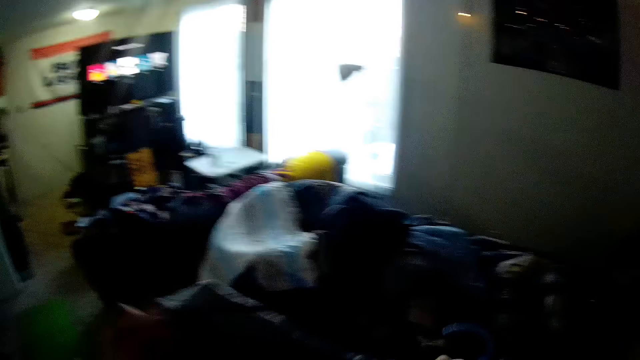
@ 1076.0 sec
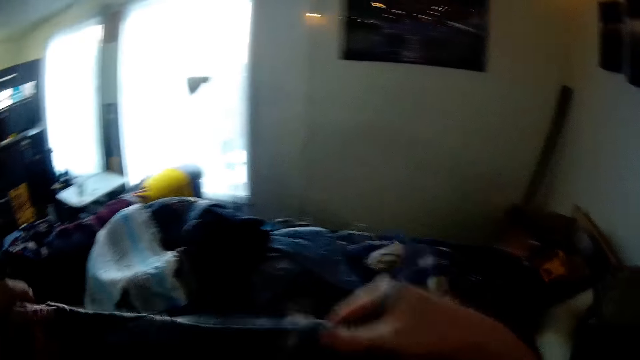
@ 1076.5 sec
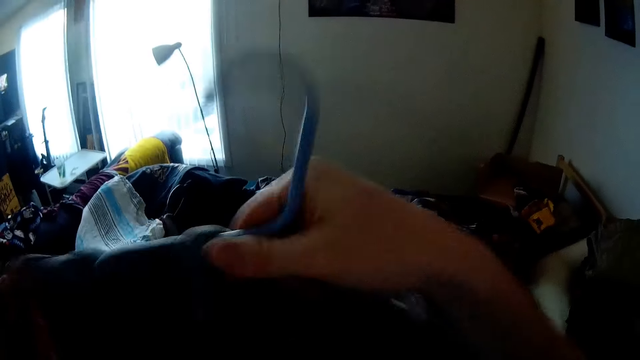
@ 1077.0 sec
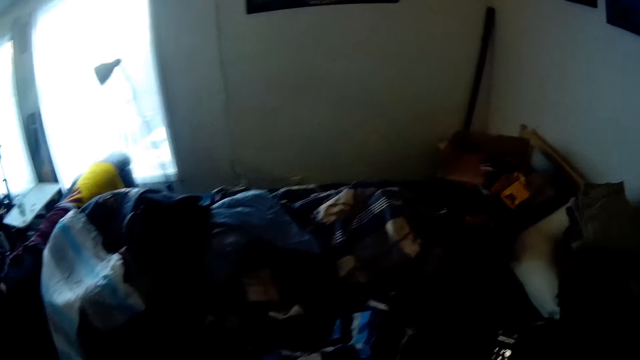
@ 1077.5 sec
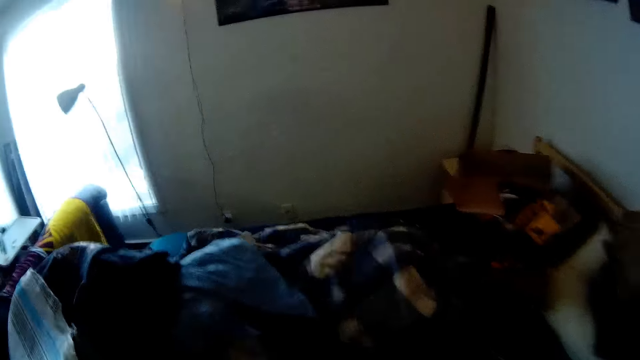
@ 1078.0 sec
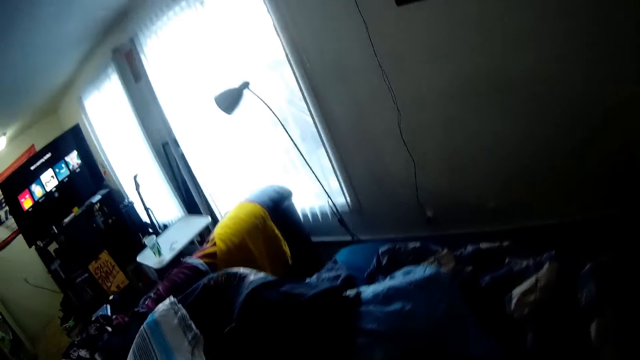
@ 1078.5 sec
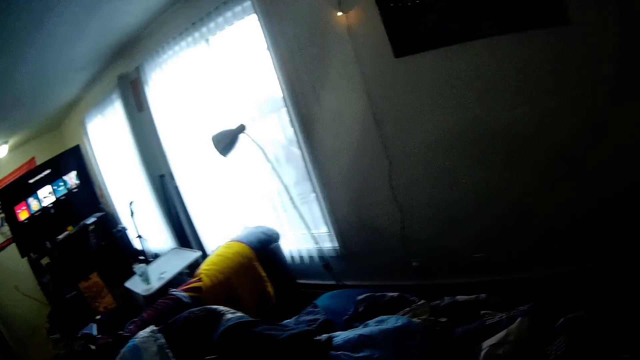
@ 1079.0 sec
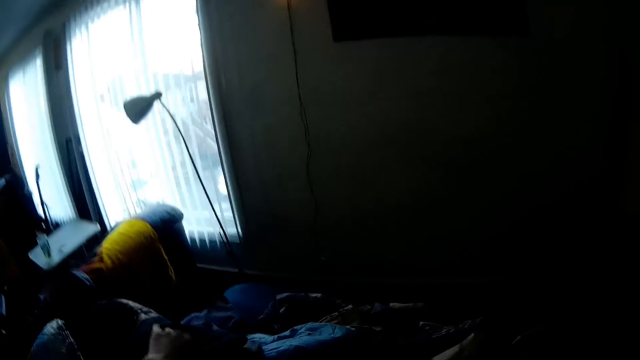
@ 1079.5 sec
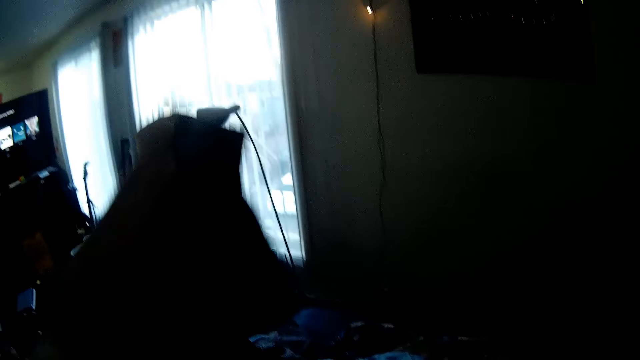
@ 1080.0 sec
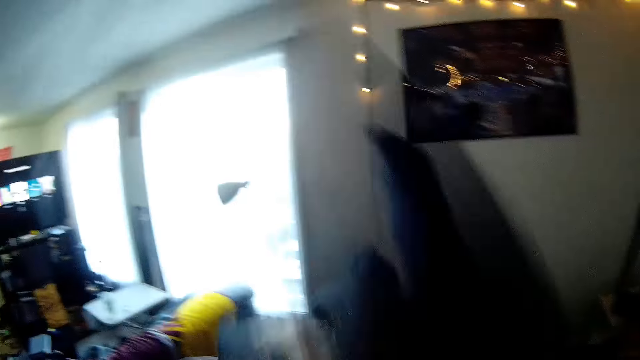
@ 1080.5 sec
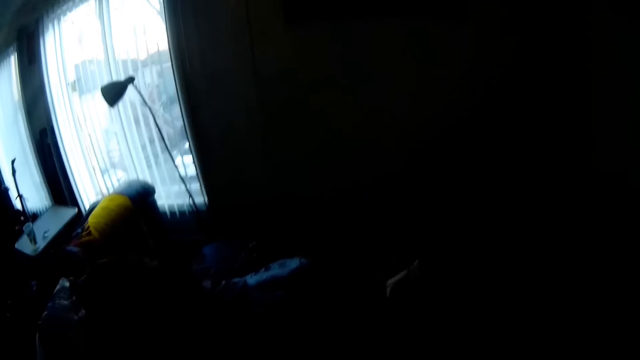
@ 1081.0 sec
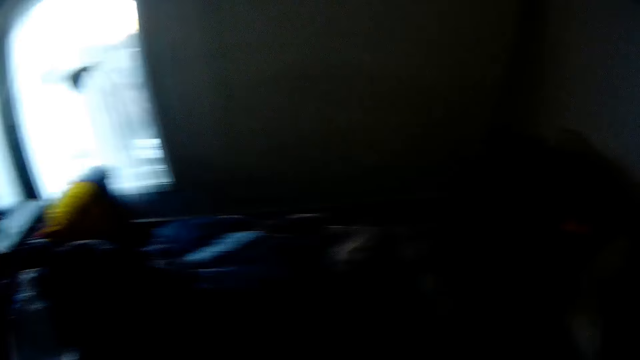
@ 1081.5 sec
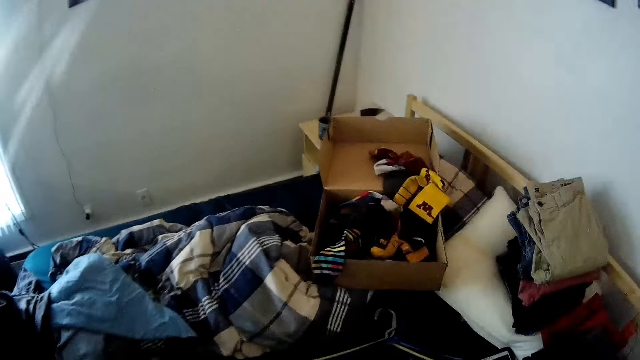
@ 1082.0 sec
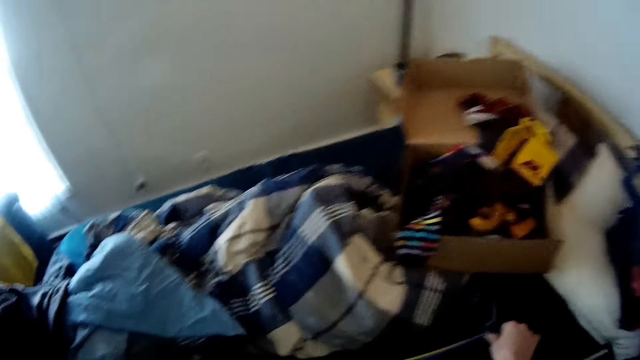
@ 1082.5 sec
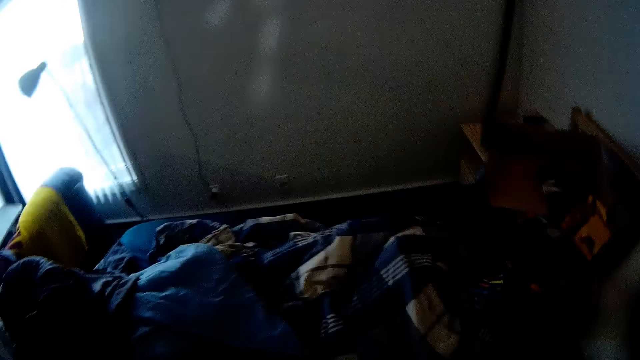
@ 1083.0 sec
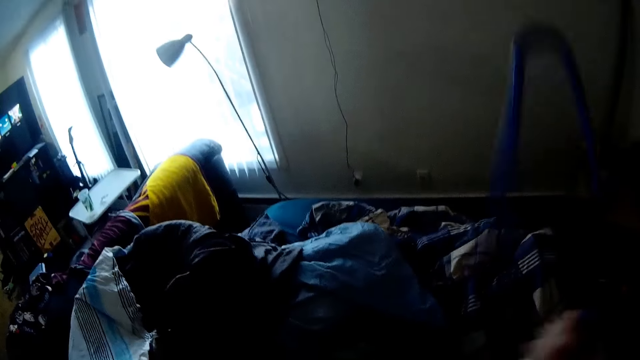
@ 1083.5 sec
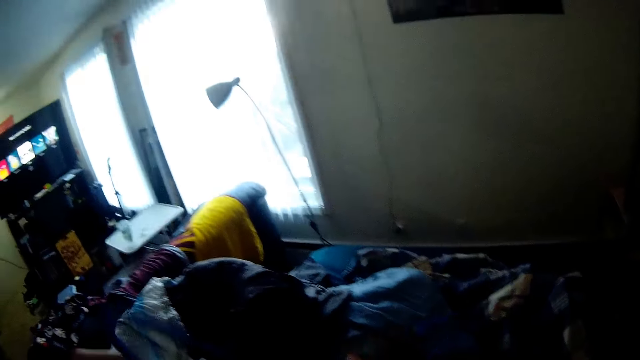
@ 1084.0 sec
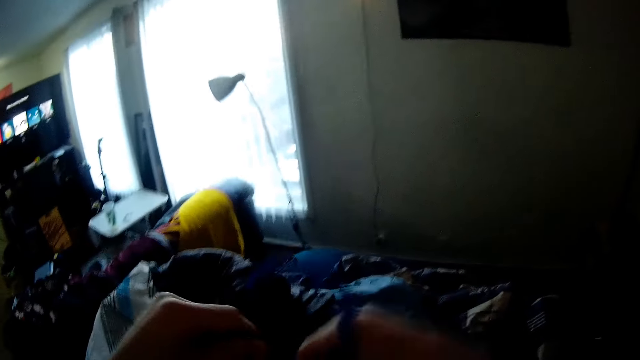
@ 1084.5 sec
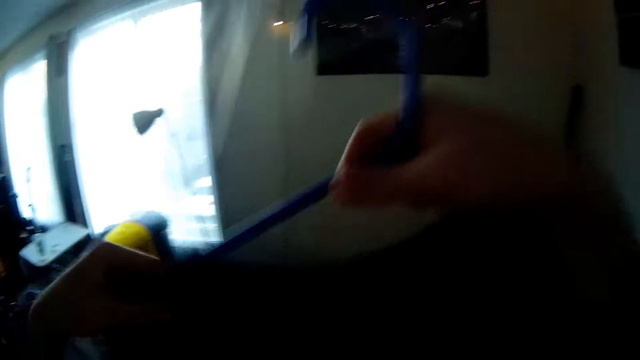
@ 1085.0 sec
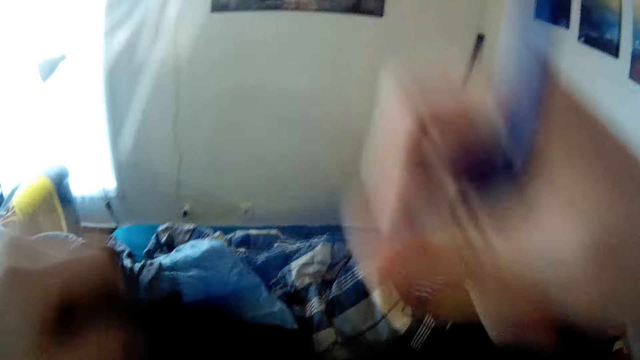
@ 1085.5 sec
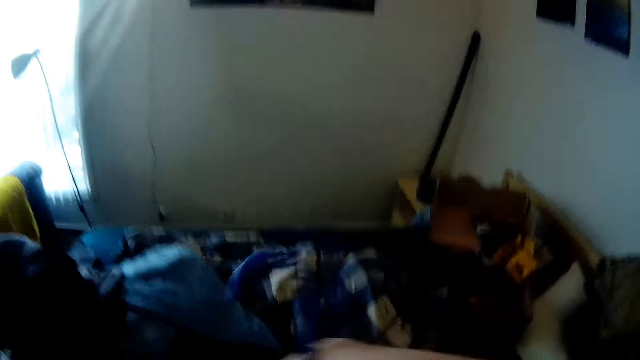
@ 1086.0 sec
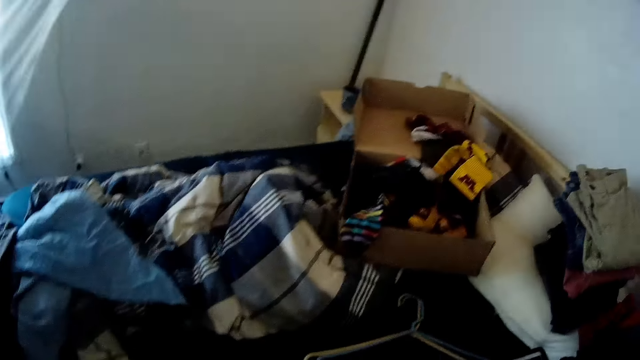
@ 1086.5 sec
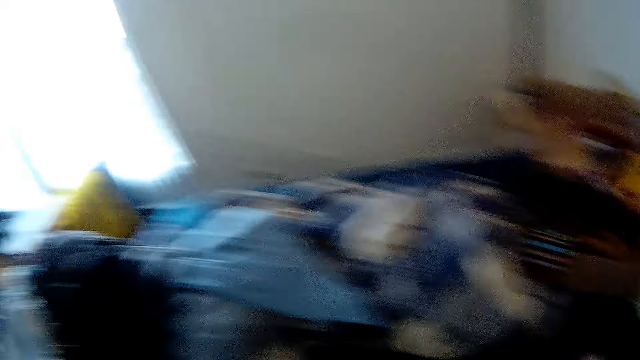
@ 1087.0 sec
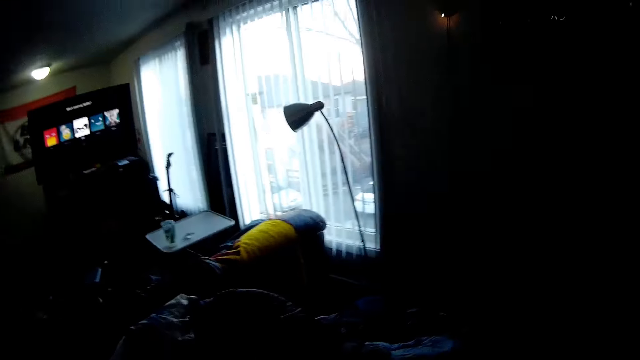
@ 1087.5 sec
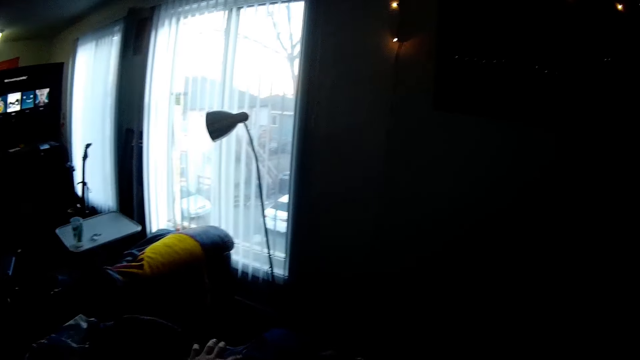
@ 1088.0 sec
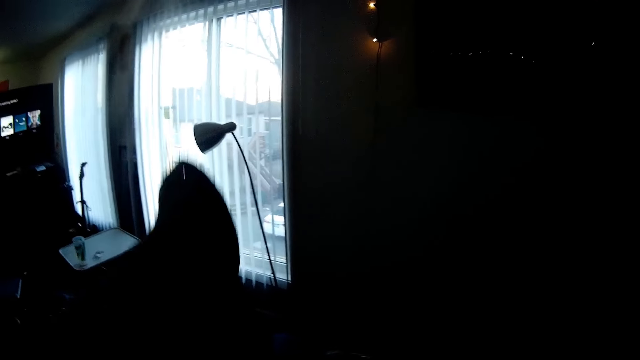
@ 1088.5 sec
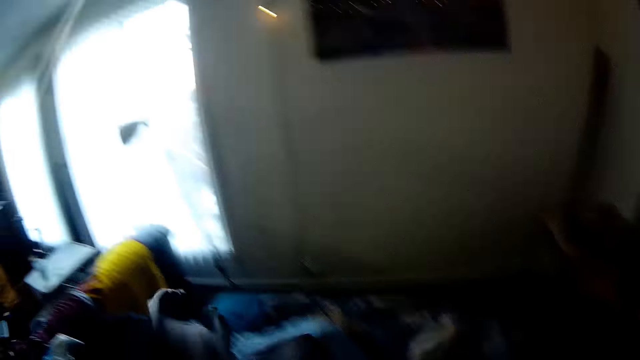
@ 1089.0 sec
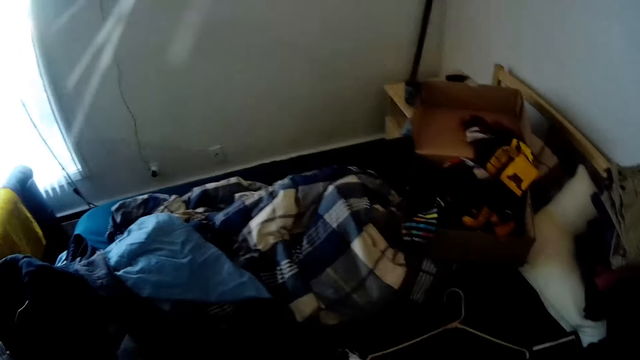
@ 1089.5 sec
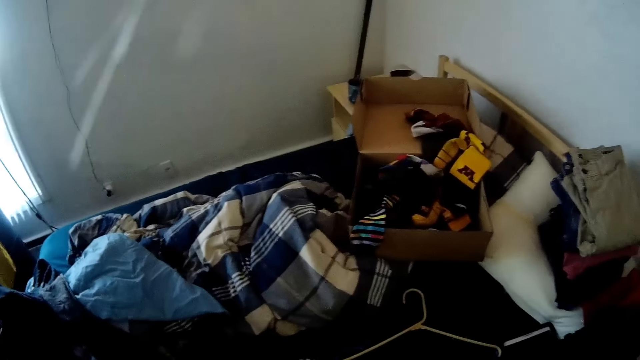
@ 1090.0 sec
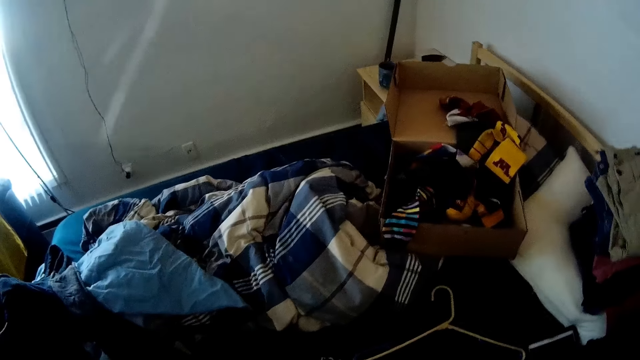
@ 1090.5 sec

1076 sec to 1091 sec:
The camera wearer picks up a t-shirt with his left hand. He picks up a cloth hanger on the bed with his right hand. He hangs the t-shirt in his left hand on the cloth hanger in his right hand. He puts the cloth with the hanger on the bed. He picks up a hoodie with his left hand. He picks up a hanger.

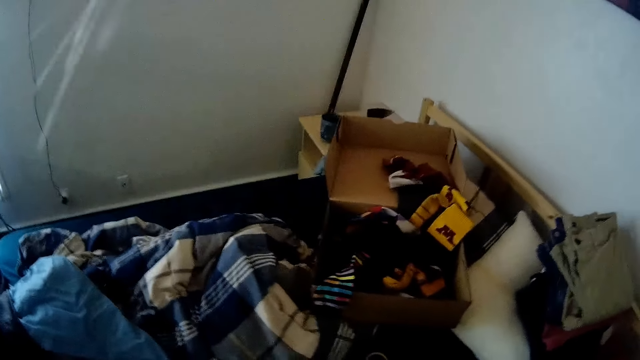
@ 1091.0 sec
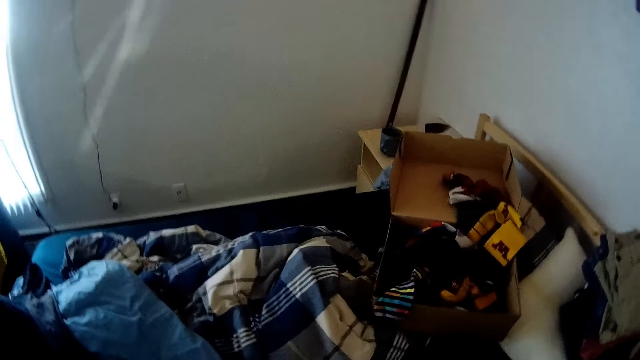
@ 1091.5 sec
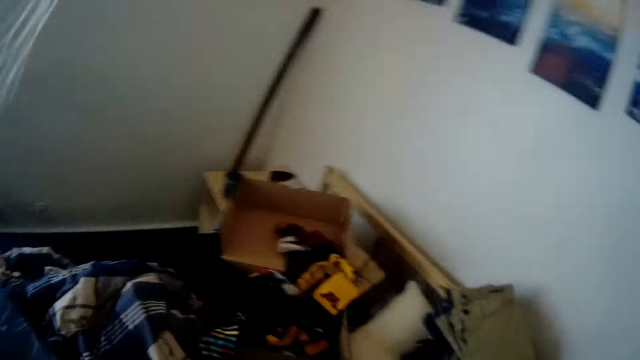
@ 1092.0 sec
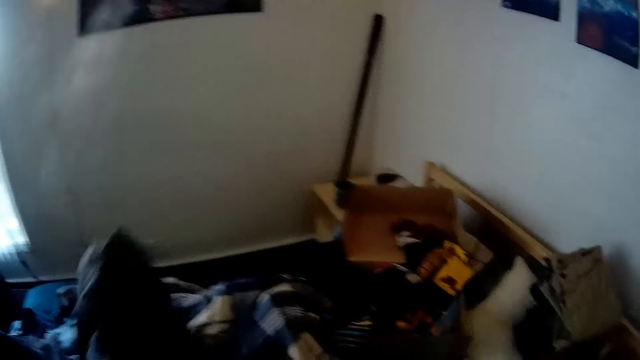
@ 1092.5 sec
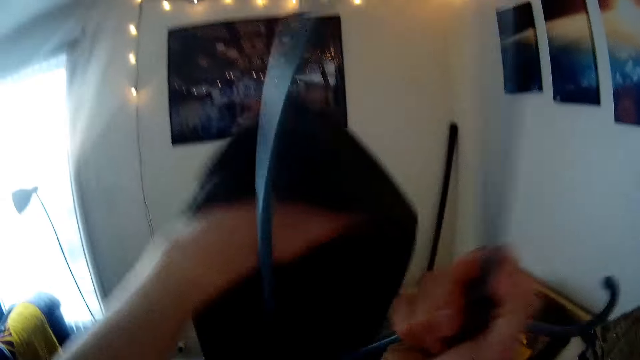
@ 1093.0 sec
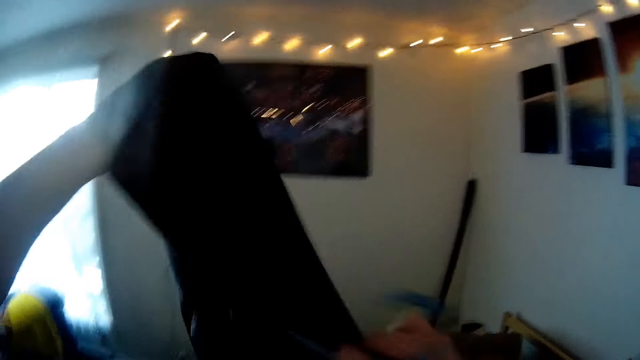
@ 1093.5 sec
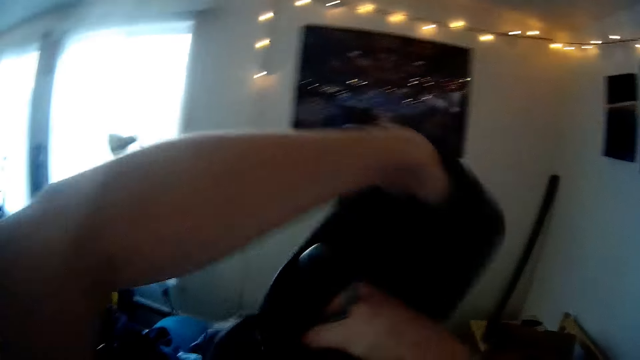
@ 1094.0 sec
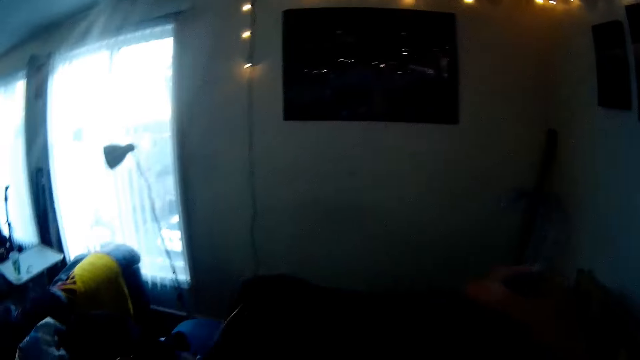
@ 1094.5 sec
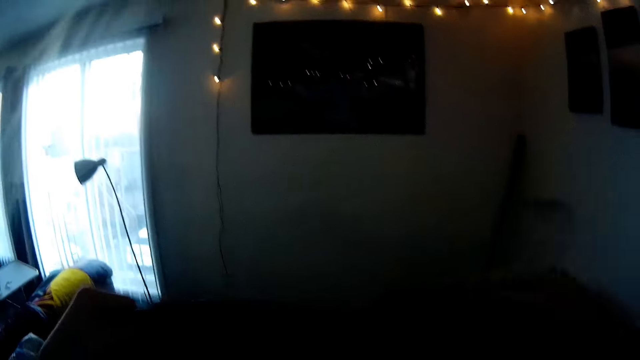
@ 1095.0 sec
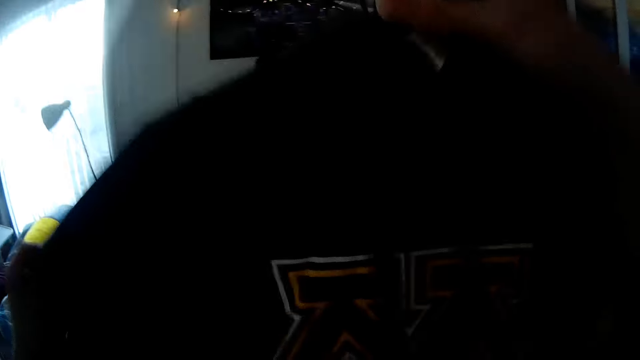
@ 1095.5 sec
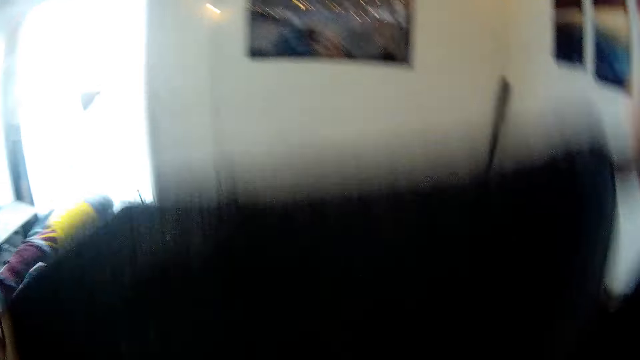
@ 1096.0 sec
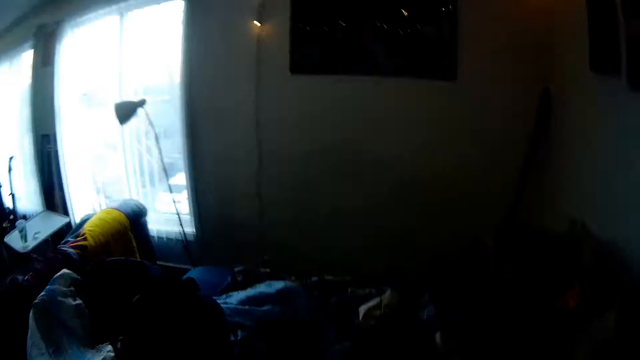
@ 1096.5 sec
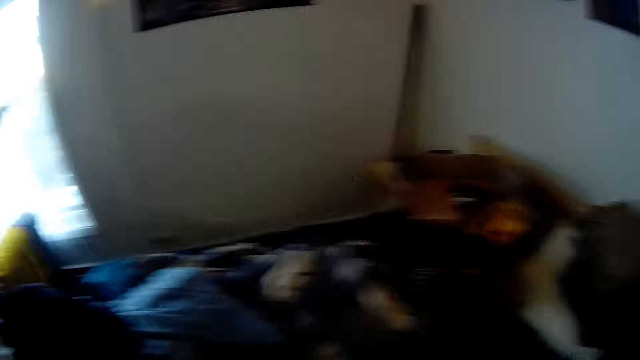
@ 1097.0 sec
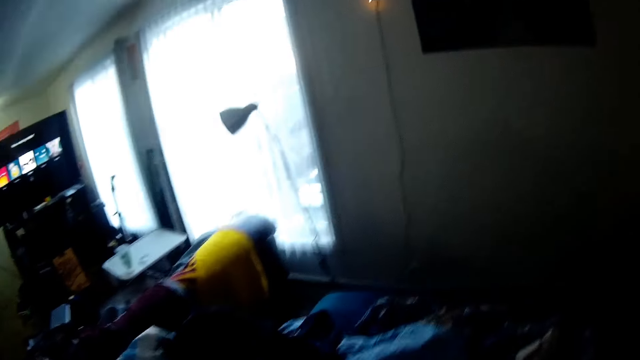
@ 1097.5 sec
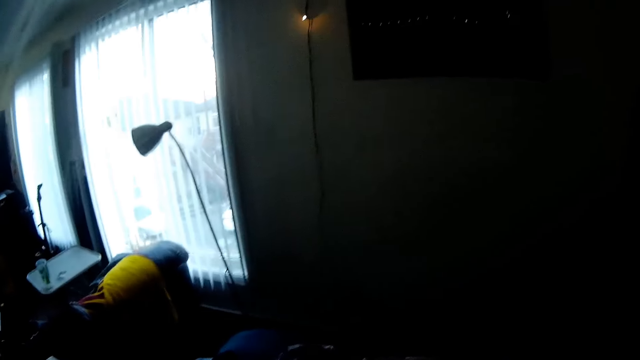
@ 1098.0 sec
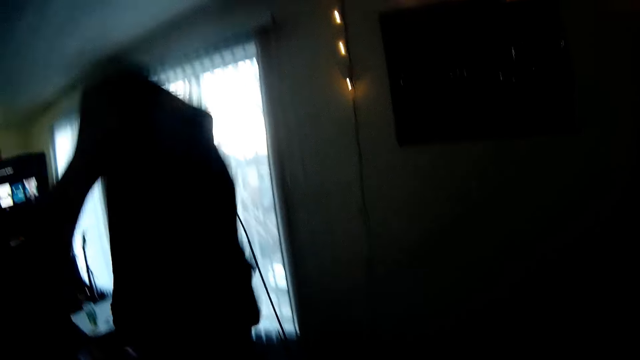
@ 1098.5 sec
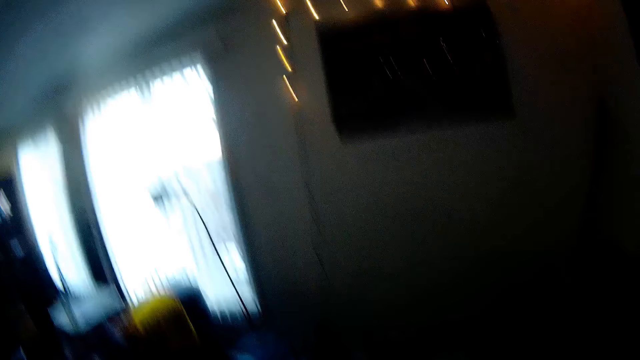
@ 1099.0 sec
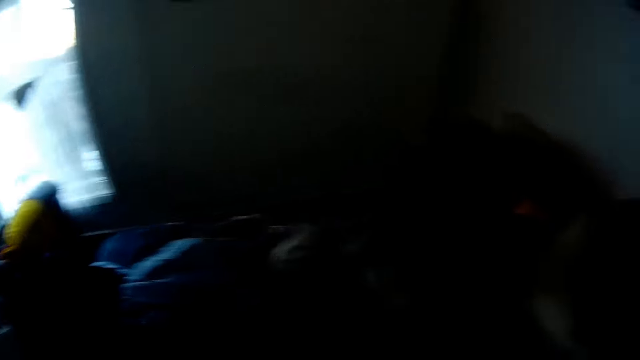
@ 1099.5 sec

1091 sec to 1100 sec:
The camera wearer hangs the hoodie in his left hand on a cloth hanger in his right hand. He picks up a third black shirt from the bed with his left hand.
